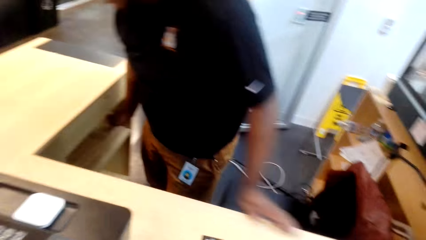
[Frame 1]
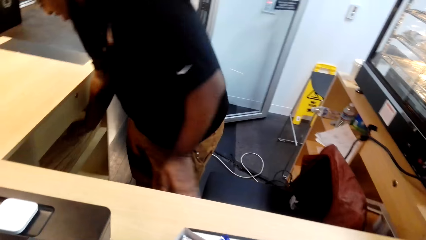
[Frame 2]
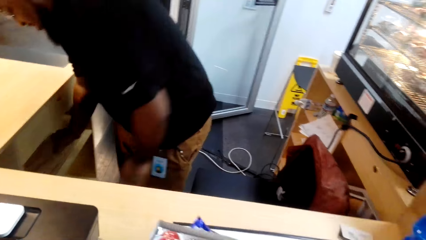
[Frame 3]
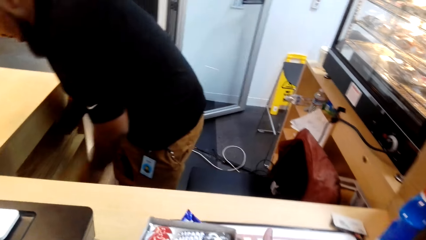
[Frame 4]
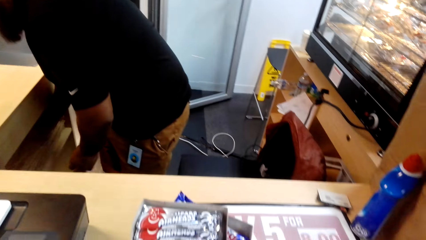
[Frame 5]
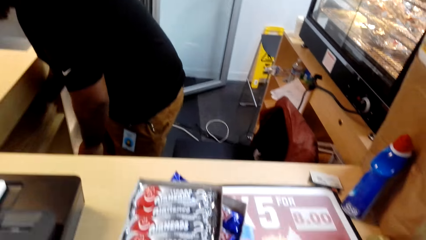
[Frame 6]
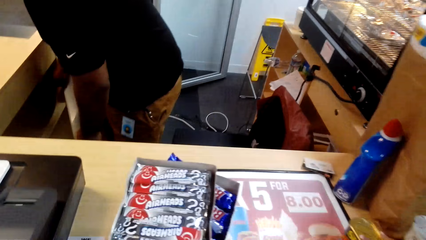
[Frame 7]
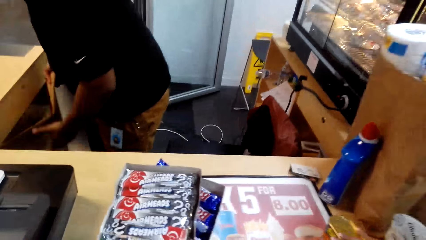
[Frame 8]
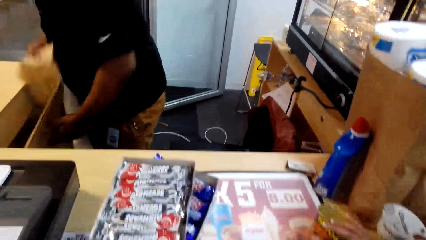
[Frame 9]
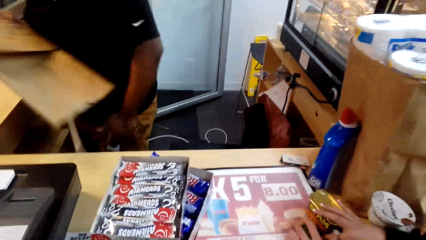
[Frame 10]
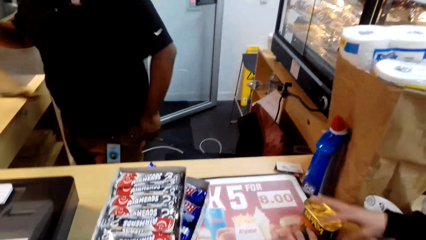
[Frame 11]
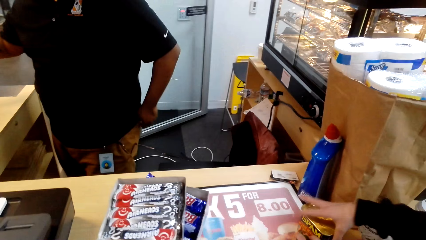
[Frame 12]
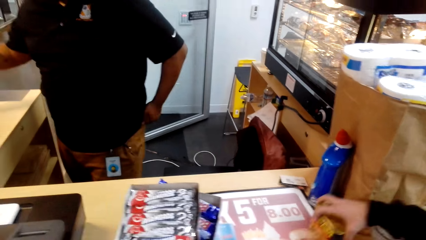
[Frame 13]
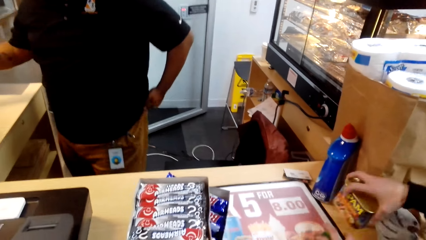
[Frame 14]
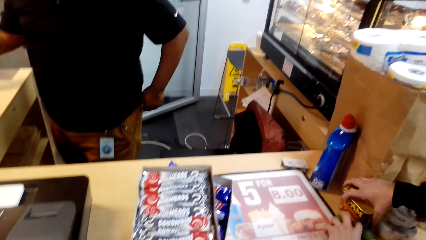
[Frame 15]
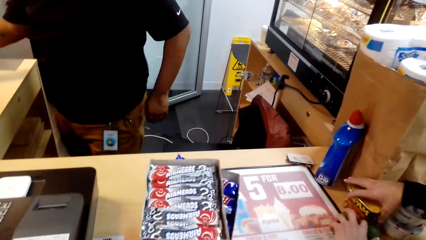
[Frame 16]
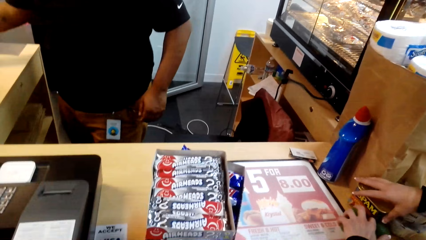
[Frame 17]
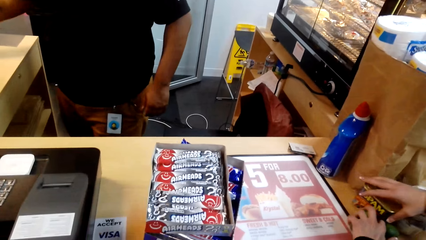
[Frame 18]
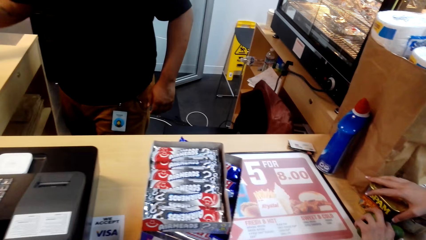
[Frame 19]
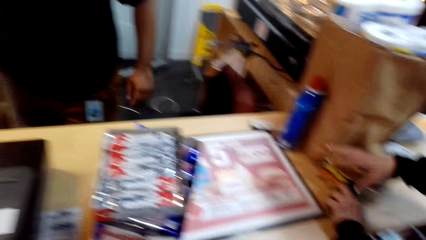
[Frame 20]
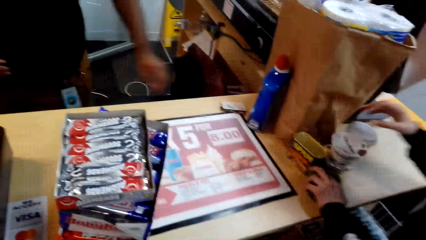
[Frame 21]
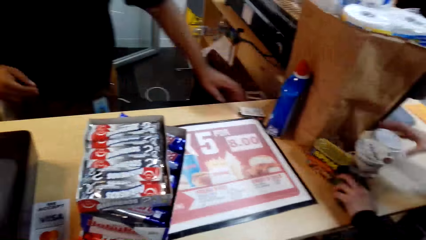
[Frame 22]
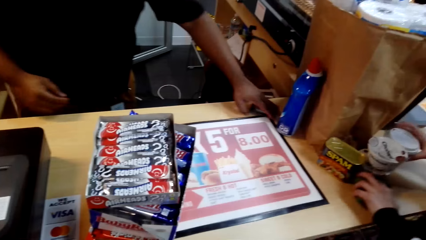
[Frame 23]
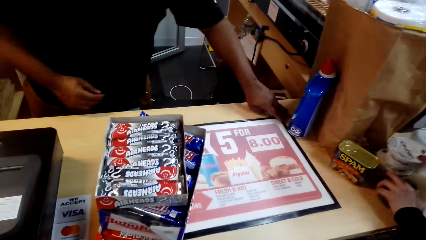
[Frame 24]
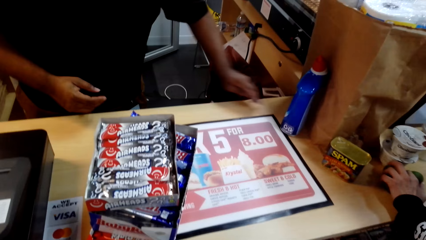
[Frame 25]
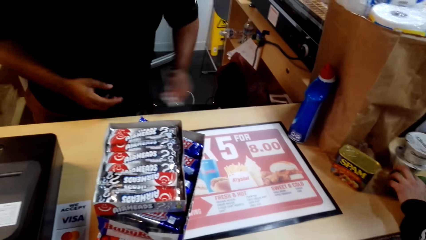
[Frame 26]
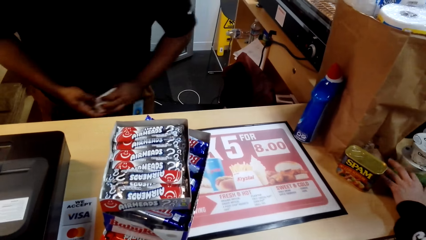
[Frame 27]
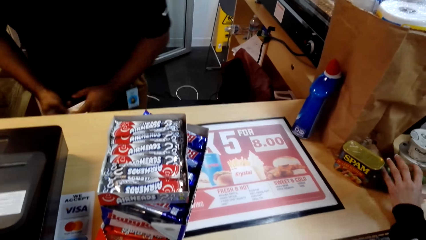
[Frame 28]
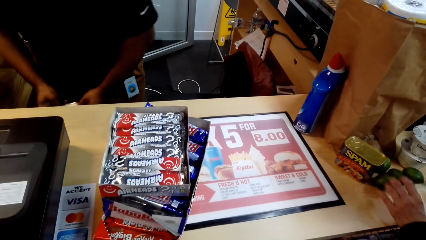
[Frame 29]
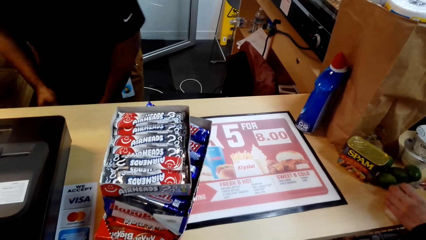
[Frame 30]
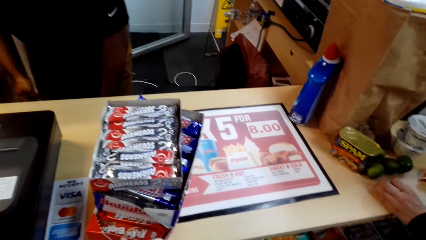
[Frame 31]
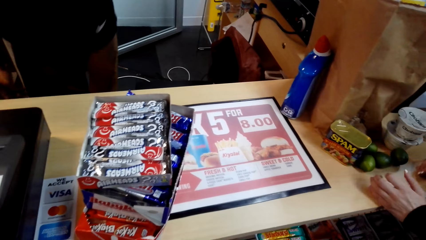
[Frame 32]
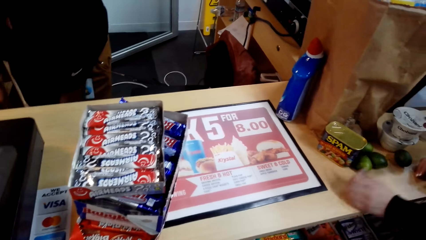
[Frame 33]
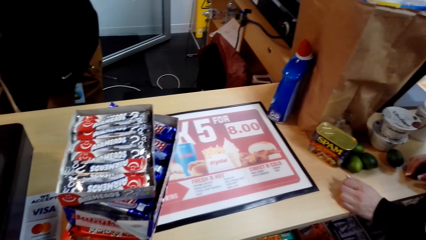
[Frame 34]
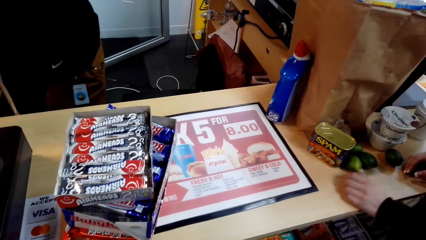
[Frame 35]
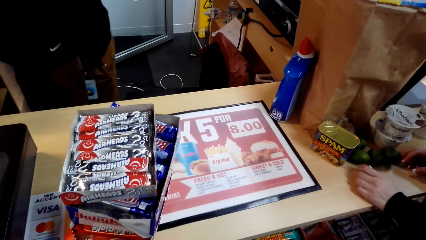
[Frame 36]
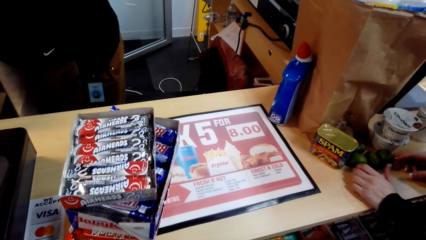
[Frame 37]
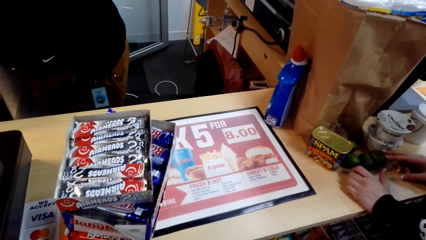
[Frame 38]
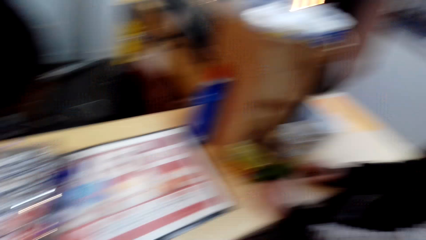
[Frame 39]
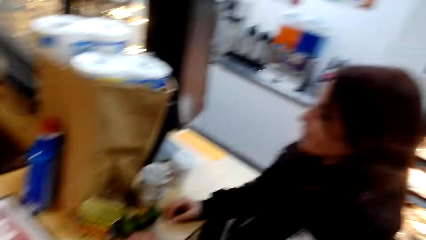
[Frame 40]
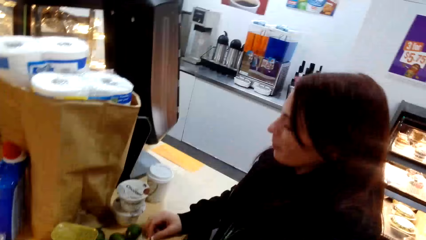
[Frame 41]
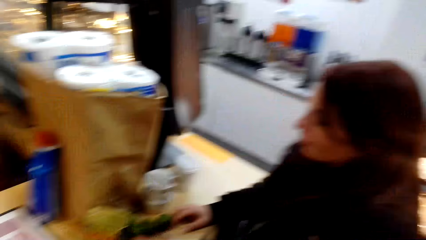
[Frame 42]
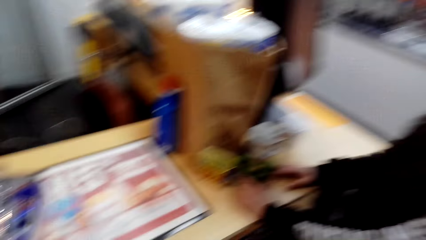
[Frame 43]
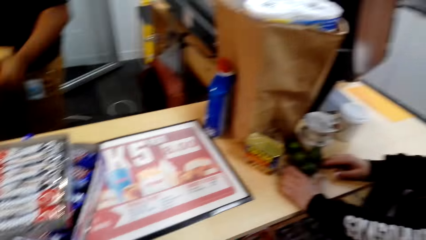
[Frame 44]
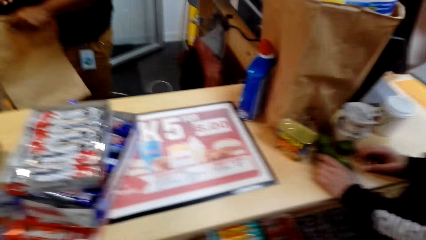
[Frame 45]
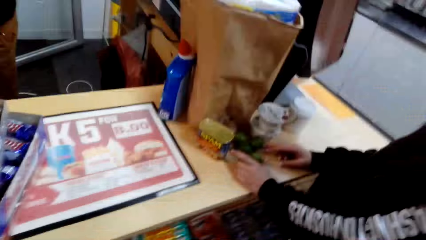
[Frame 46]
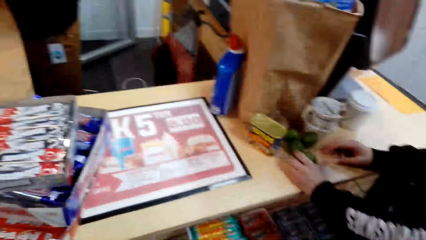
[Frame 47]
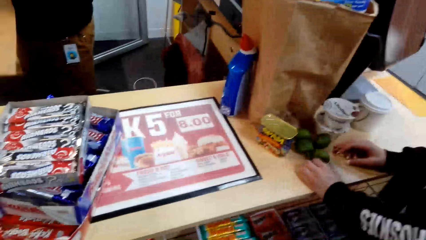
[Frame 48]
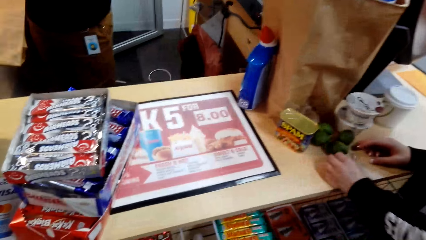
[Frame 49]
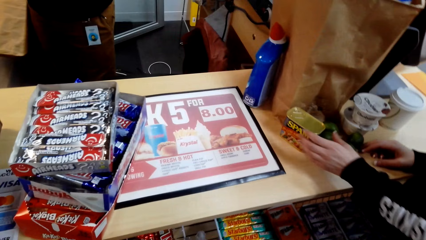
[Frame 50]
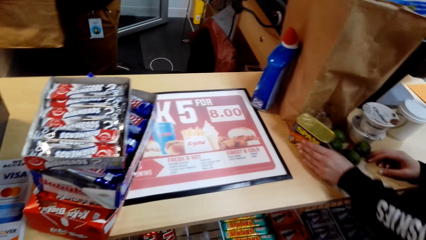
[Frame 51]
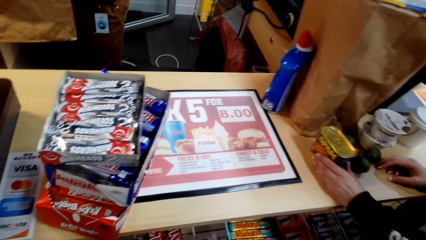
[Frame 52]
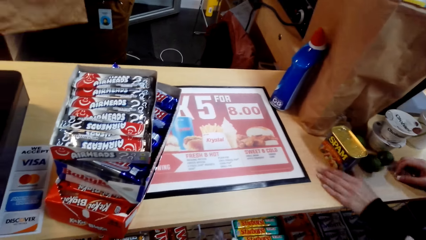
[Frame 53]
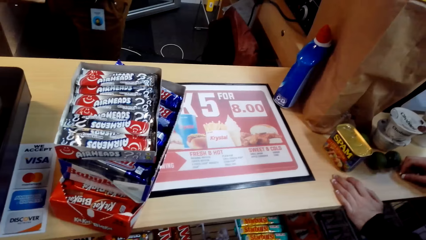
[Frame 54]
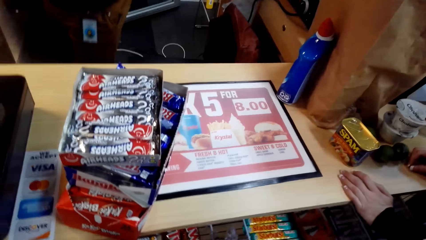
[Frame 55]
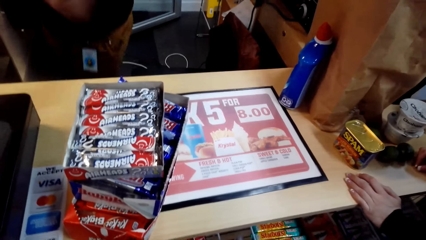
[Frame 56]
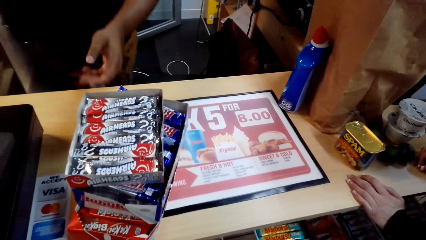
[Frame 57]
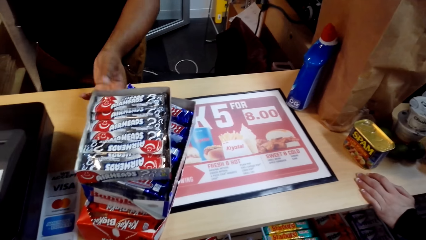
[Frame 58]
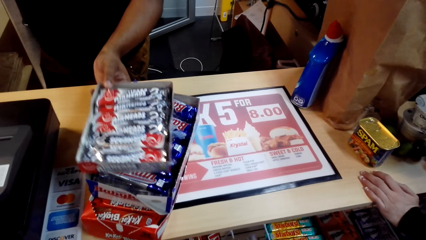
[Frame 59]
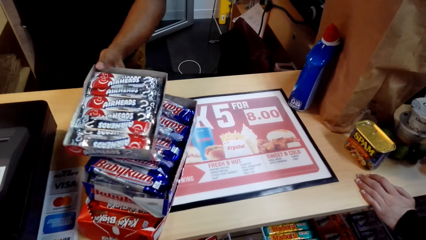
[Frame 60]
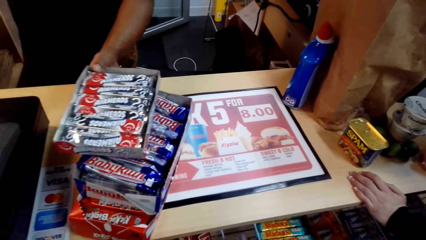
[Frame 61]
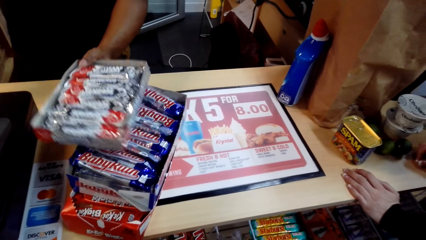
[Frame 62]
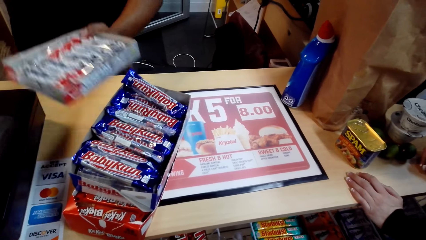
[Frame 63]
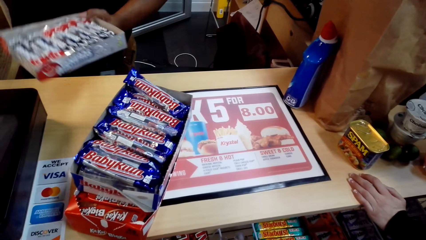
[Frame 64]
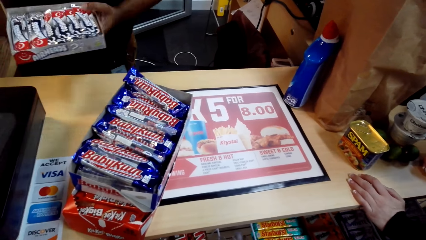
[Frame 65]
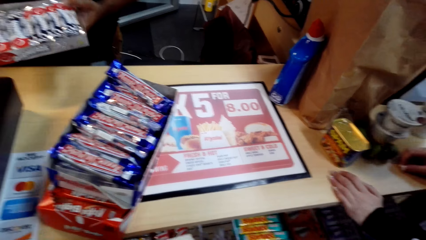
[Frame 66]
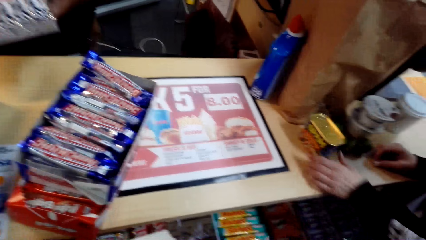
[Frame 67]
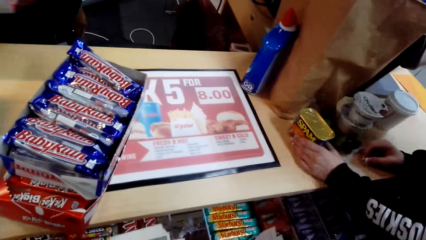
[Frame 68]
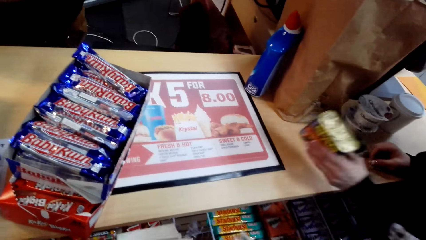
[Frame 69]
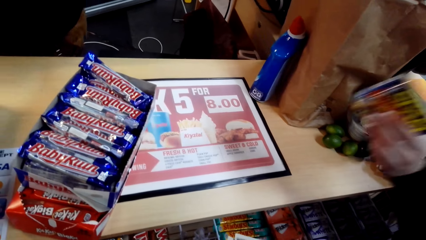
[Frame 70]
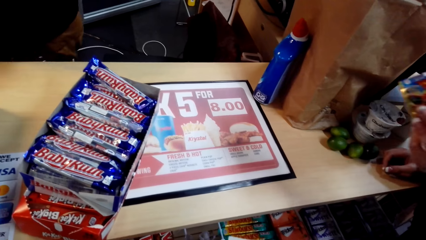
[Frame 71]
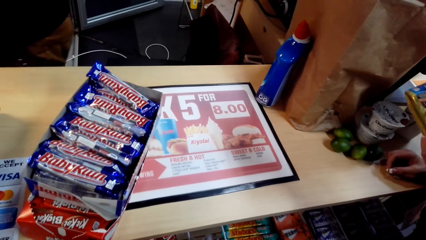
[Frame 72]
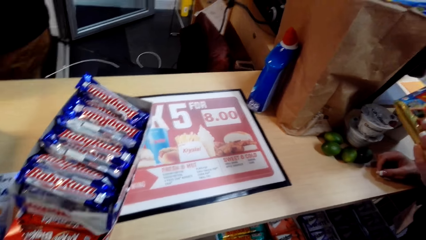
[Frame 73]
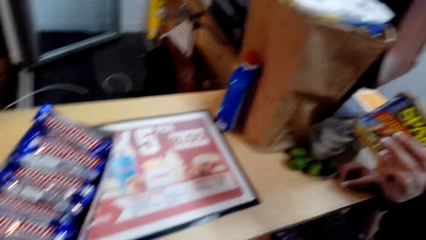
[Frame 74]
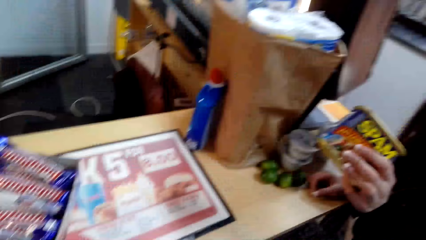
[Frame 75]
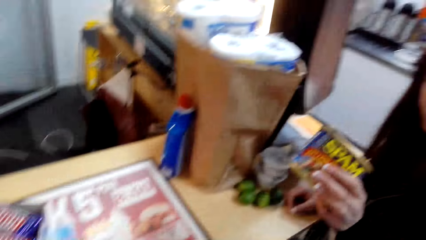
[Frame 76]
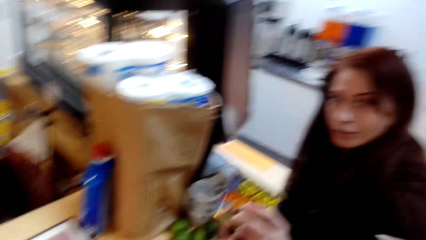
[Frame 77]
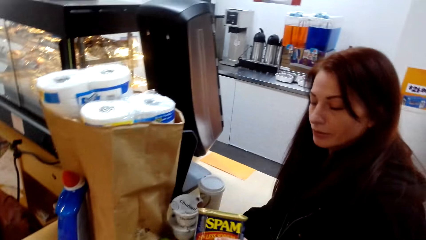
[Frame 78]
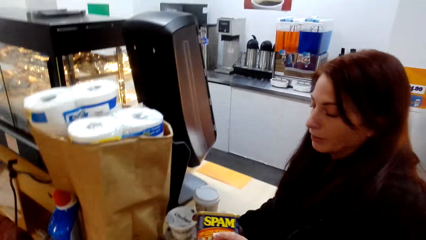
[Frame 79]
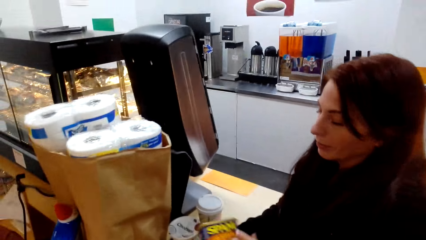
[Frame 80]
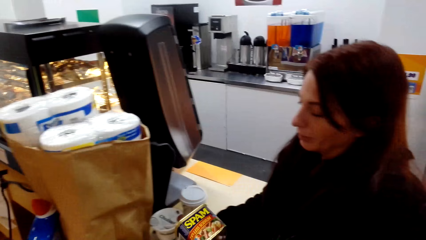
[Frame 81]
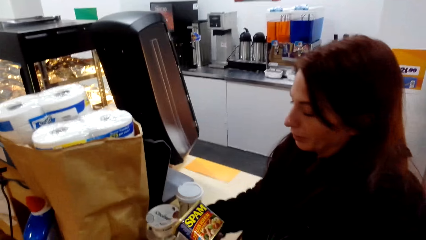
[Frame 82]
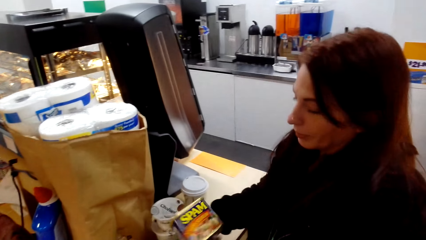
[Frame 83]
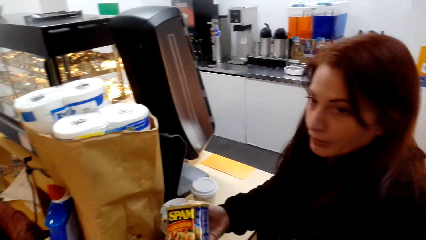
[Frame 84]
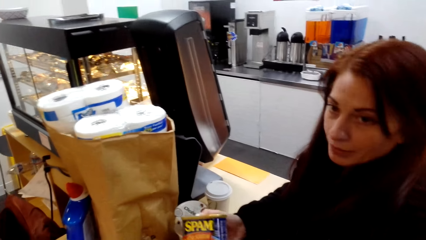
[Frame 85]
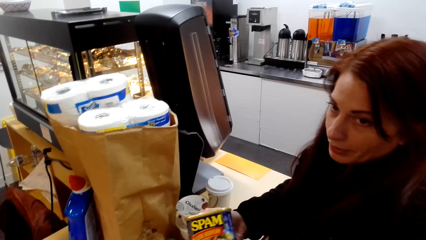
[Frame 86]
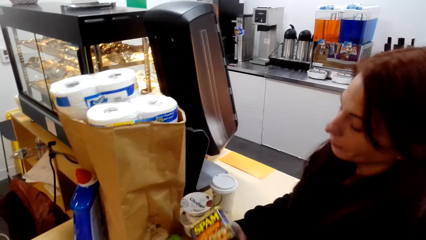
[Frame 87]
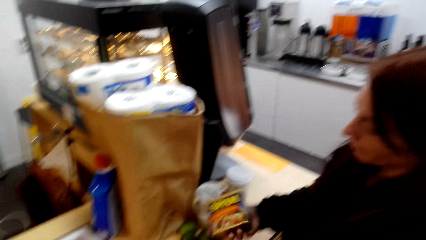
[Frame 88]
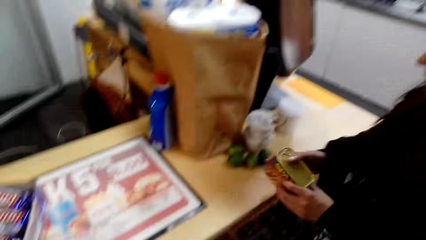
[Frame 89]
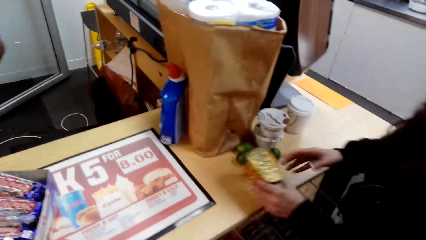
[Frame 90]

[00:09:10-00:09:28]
A cashier picks a packet paper. The camera wearer puts the biscuits on the shelf. They converse with a woman. The woman adjusts items on the supermarket counter. The cashier picks a tag on the counter. Another cashier puts the tag under the counter. The camera wearer converses with another woman. The other cashier adjusts a packet paper and picks up an Airheads packet box. The other woman lifts a Spam container. The camera wearer talks to a man. The other woman adjusts the Spam container.
